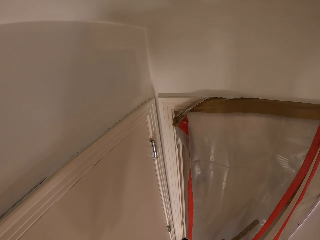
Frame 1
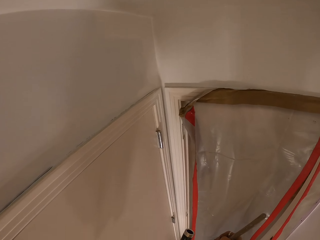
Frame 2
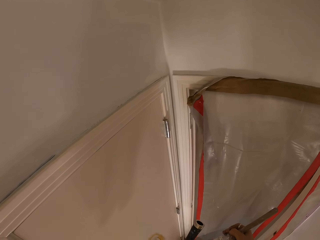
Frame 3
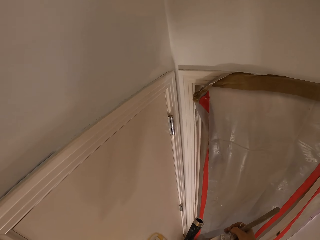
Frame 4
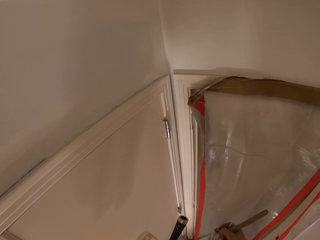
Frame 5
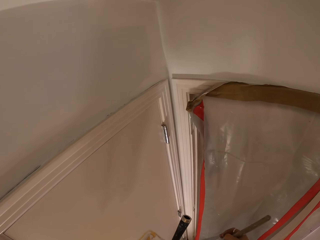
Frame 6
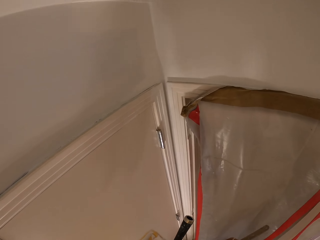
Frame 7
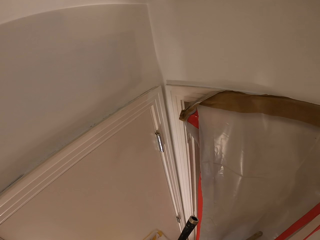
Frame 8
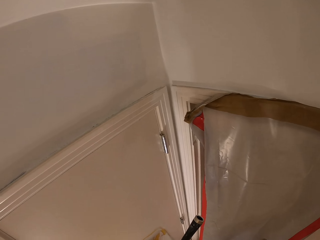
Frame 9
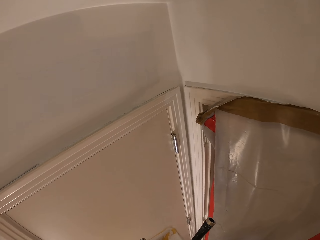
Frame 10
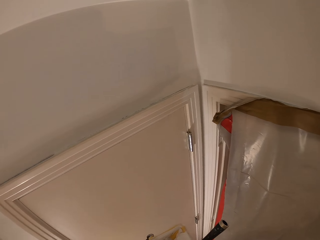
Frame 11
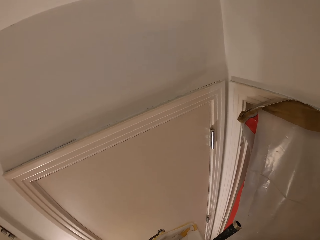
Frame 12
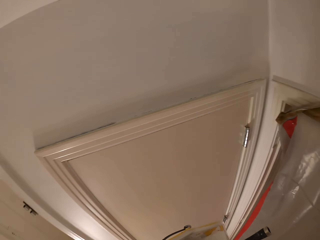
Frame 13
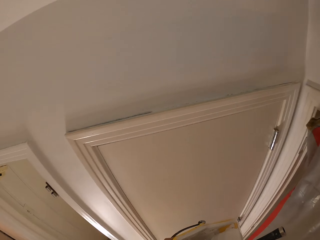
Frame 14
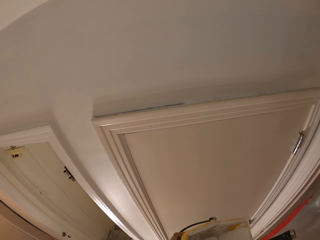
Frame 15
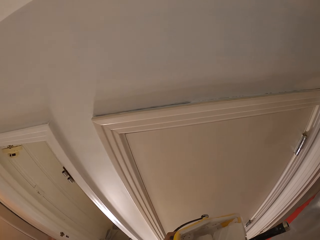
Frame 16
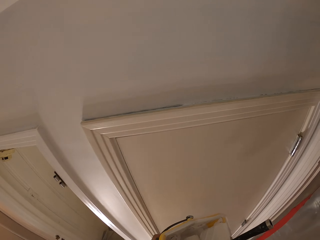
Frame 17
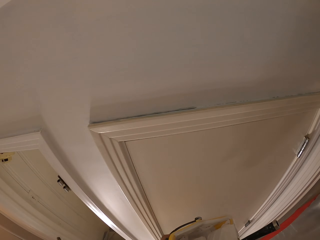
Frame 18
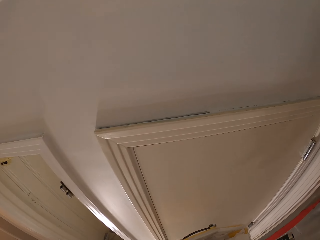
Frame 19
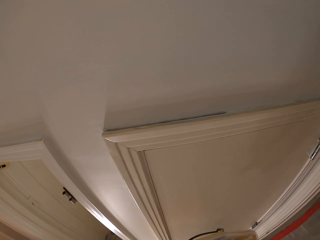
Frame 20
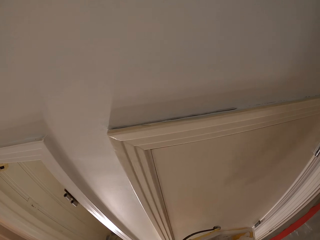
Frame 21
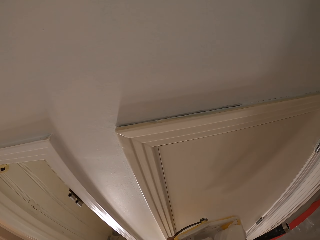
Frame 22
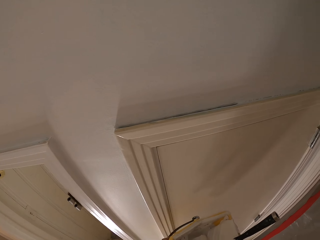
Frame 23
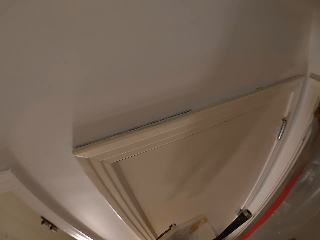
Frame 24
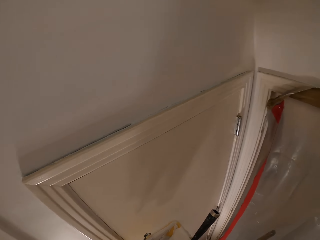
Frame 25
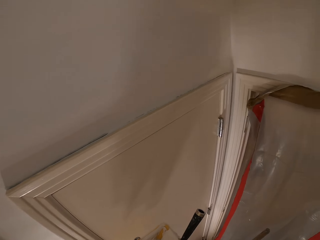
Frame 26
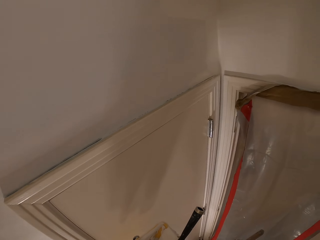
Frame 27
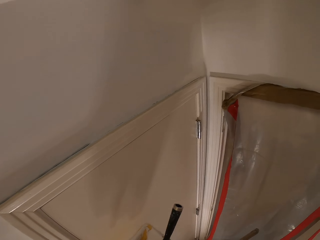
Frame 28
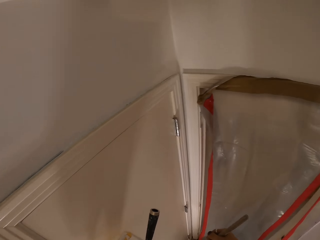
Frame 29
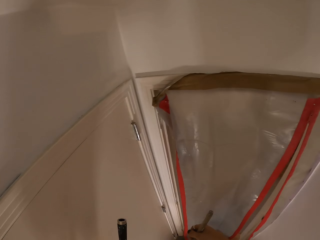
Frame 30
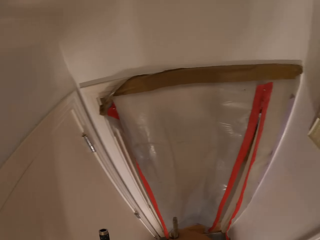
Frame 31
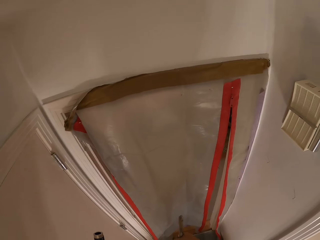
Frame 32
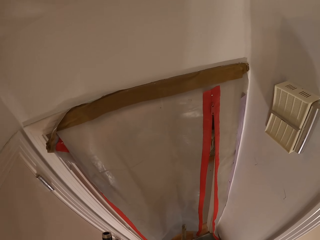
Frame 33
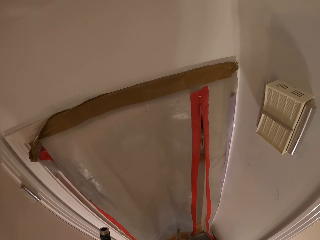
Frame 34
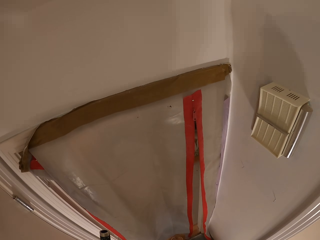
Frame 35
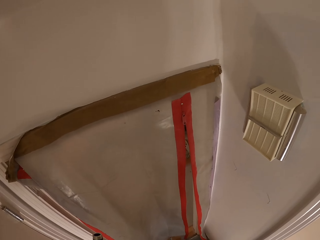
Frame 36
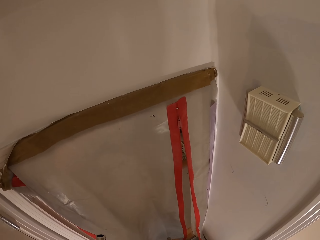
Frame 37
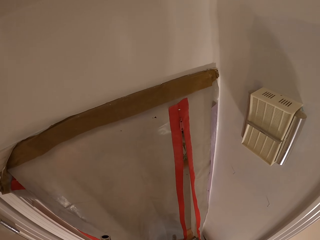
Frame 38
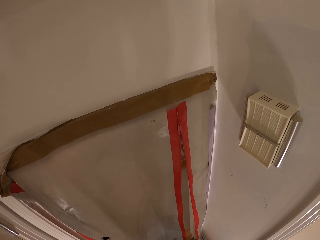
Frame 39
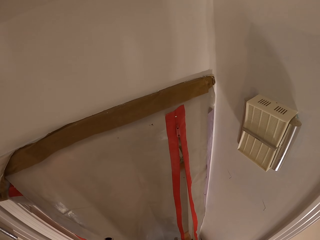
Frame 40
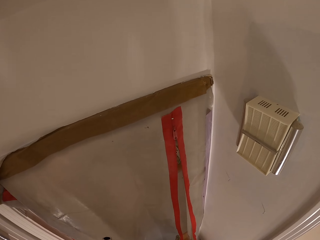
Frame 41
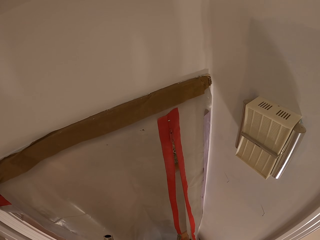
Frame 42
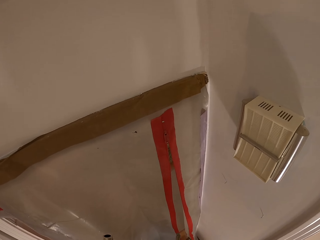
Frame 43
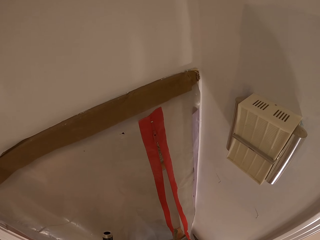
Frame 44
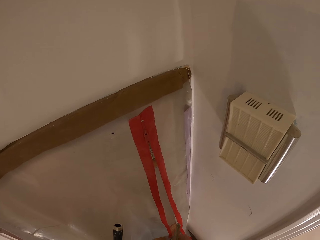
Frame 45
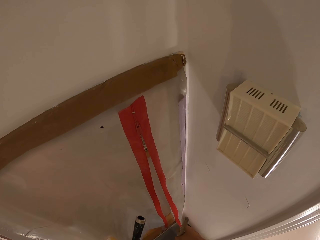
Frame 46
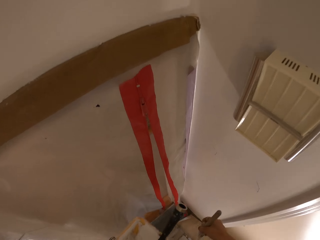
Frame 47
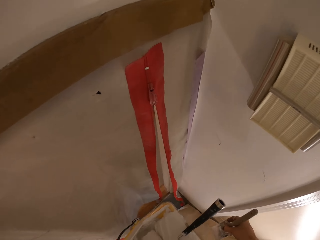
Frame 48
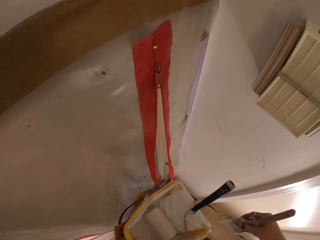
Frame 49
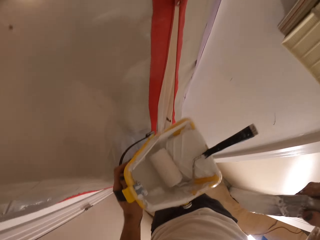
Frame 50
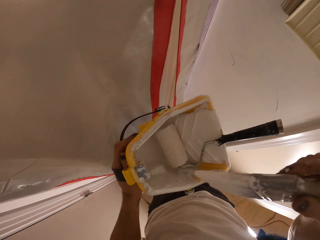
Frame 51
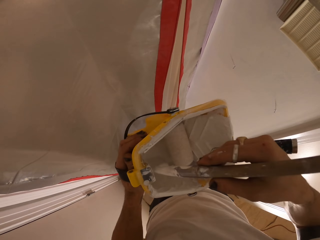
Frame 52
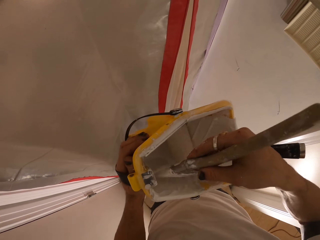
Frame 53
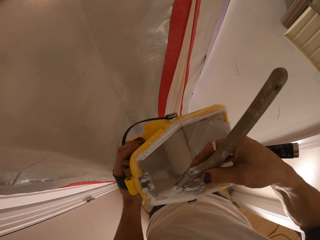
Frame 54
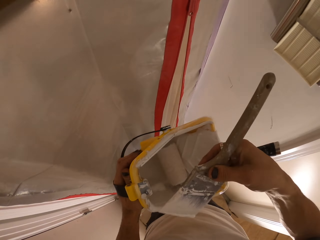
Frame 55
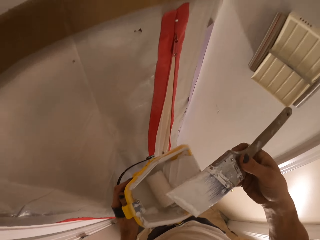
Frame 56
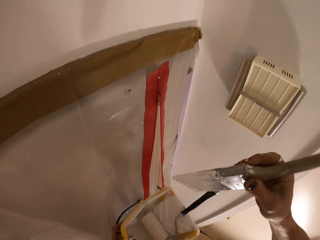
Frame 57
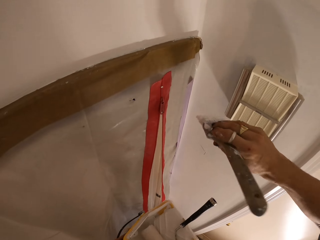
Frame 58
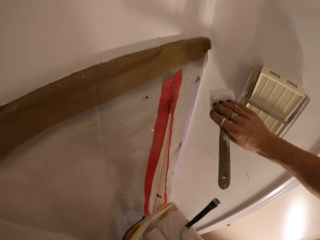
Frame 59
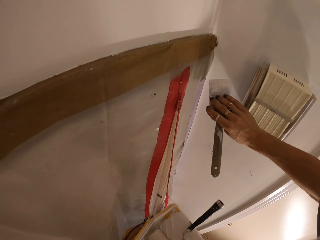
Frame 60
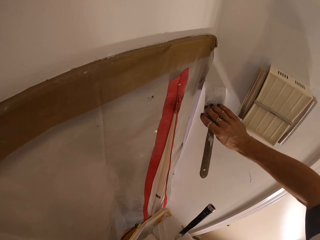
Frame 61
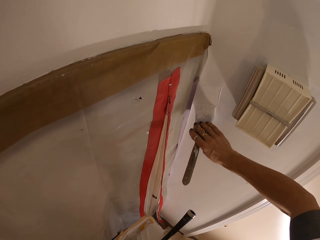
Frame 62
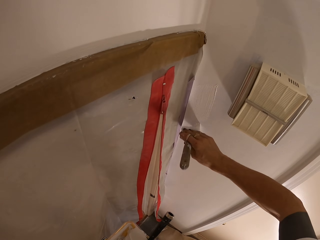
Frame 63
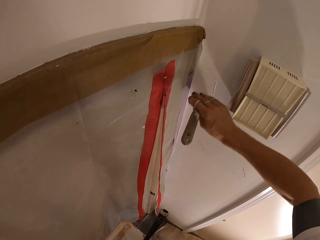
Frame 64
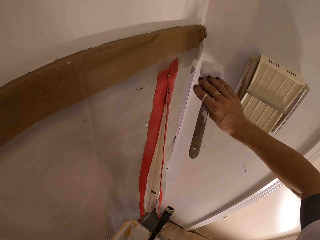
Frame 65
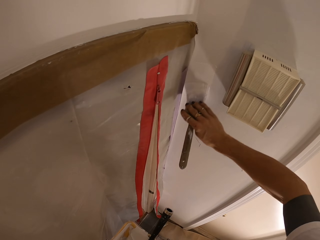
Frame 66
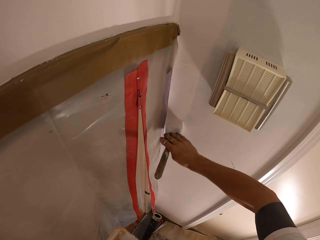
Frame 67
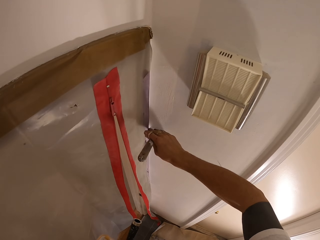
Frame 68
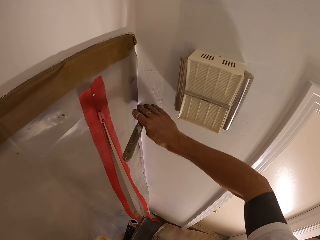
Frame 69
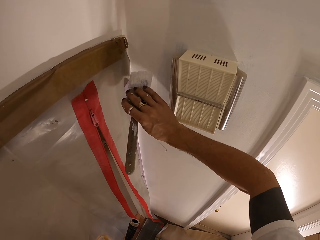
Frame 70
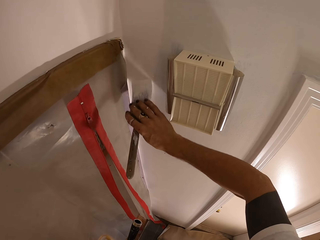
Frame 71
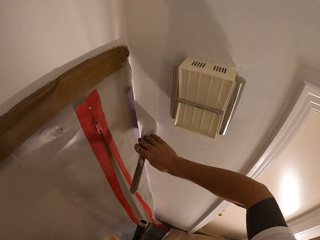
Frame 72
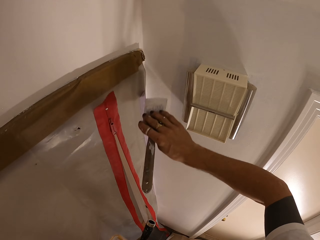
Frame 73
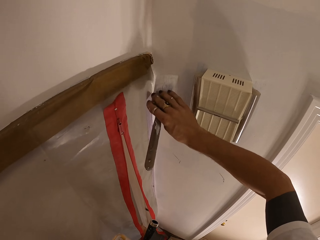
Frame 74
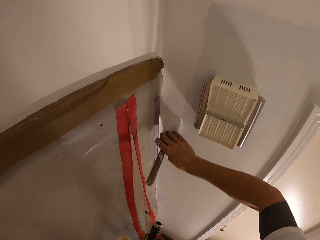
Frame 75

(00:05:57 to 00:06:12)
The camera wearer dips the brush in the paint. They take the paint brush. They paint the wall by the brush.

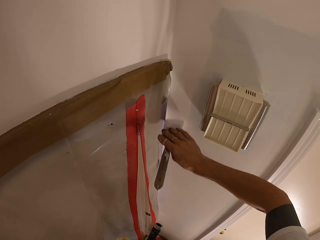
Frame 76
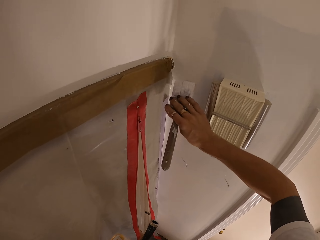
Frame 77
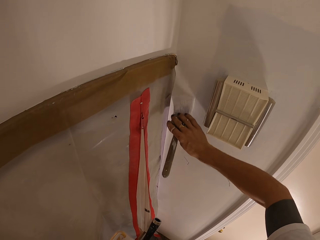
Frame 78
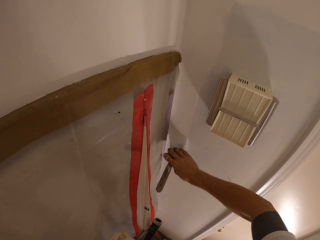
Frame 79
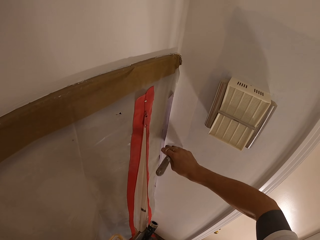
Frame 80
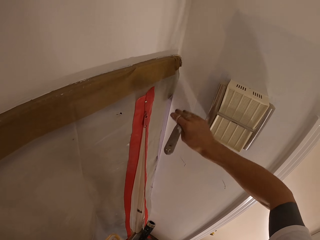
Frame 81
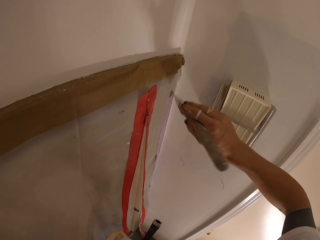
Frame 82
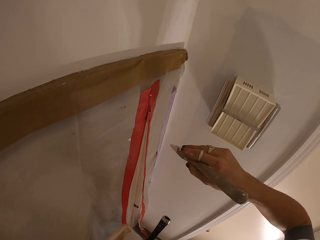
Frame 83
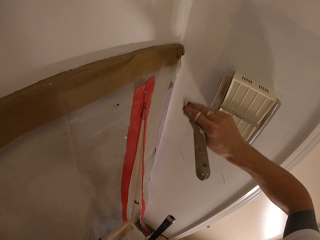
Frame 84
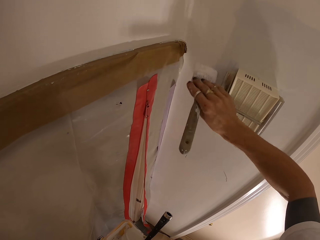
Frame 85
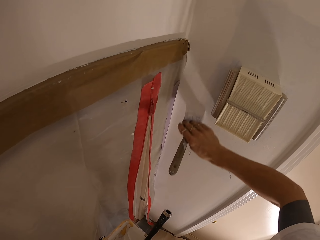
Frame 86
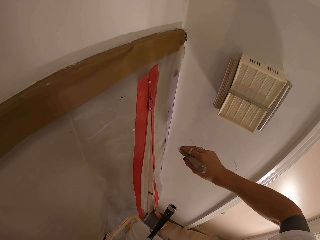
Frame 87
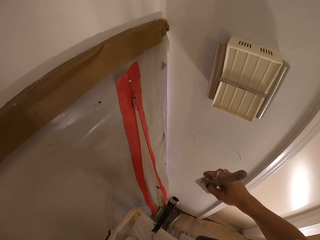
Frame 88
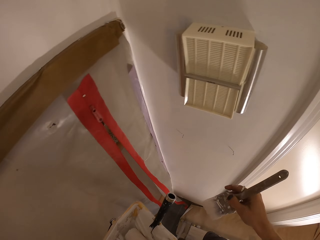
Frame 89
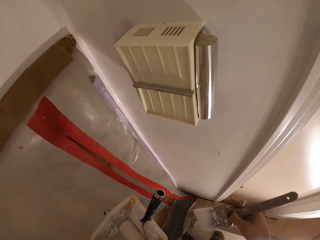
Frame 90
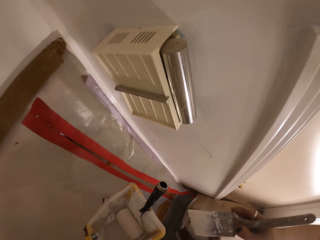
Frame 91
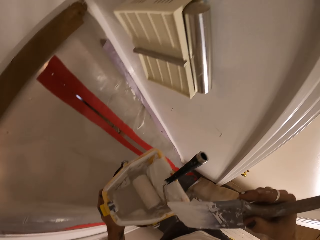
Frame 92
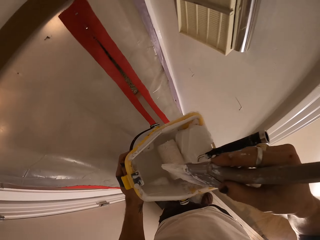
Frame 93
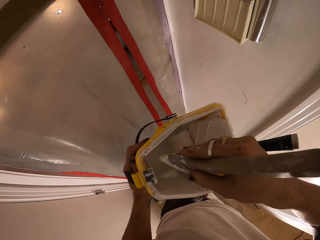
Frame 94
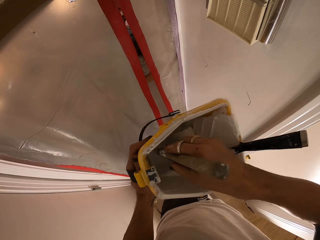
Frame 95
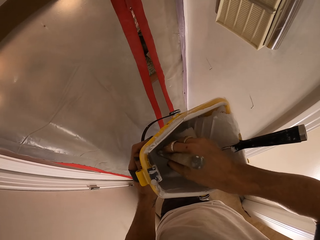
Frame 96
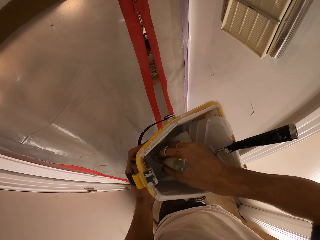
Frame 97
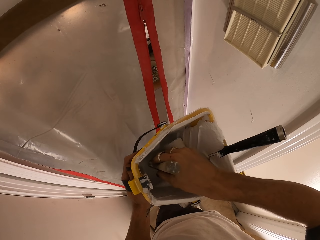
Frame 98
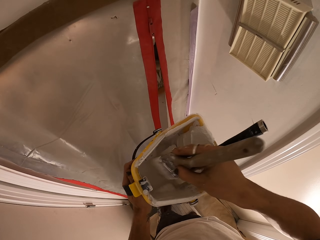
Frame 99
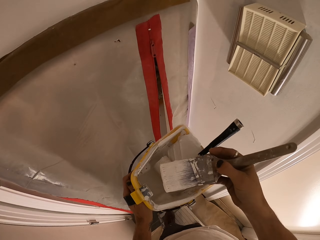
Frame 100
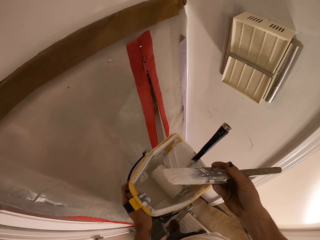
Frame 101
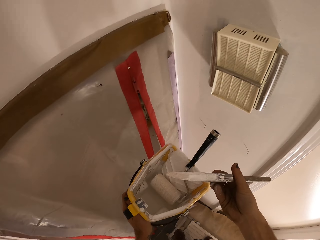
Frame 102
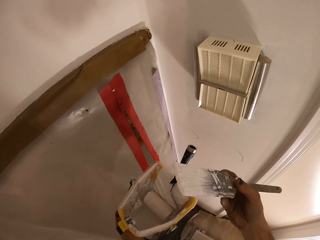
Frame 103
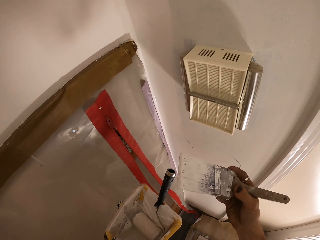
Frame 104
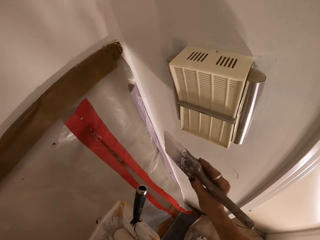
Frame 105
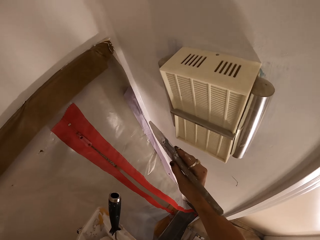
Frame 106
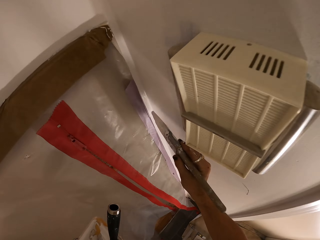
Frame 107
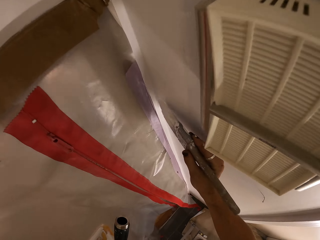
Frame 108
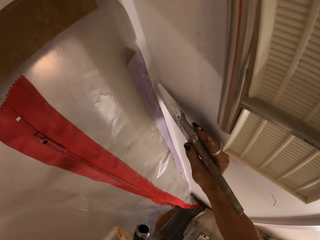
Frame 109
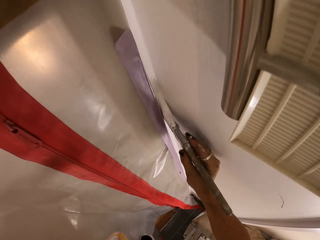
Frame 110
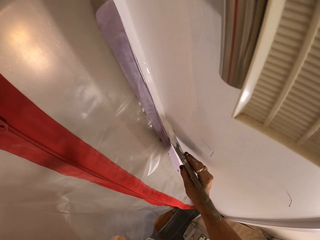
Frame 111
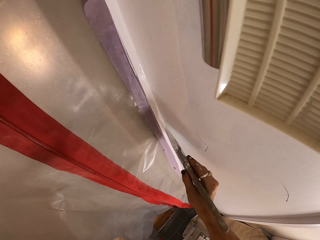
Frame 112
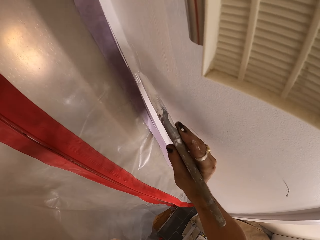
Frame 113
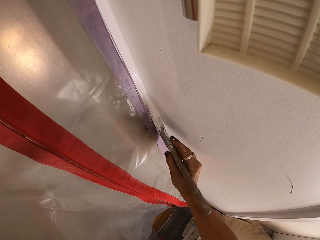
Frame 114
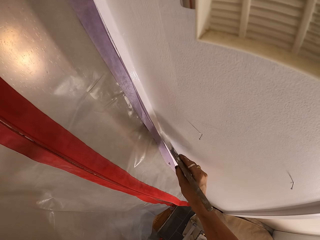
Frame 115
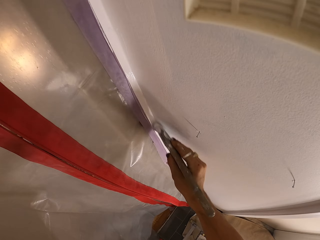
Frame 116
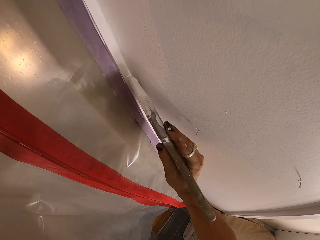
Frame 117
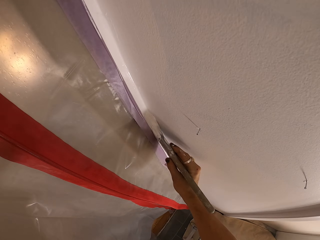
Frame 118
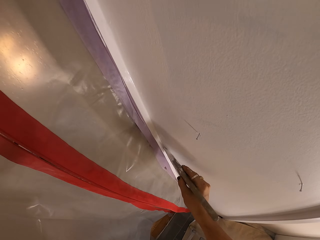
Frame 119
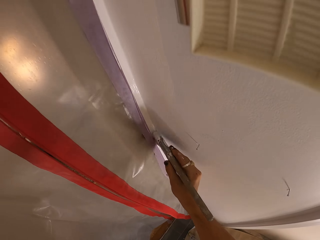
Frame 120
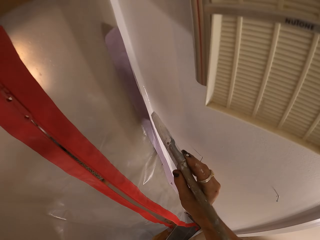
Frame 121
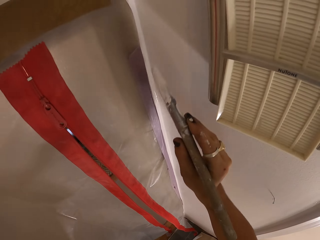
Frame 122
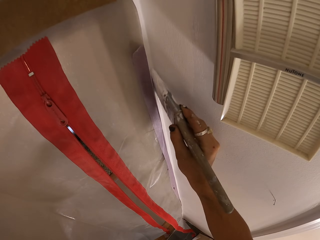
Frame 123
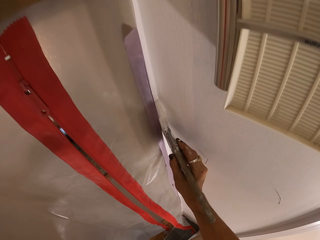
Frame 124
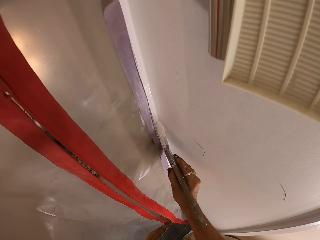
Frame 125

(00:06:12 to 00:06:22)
The camera wearer dips the brush in the paint. They paint the wall by the brush.
